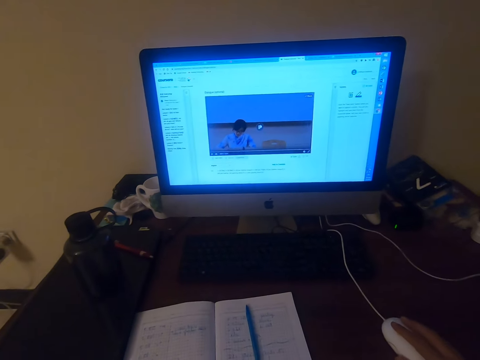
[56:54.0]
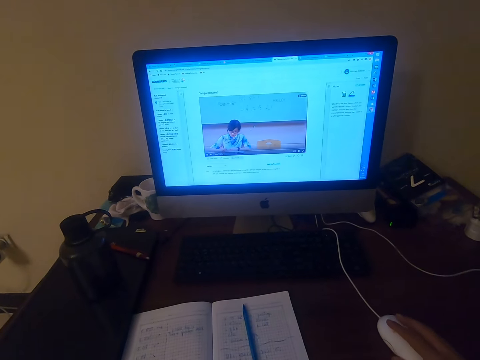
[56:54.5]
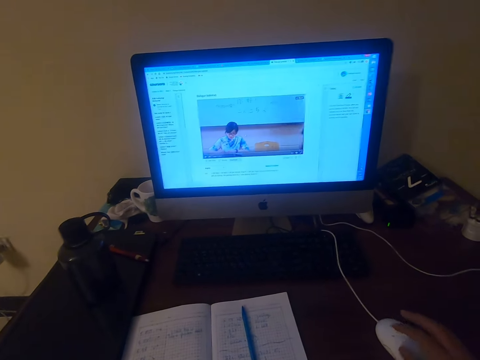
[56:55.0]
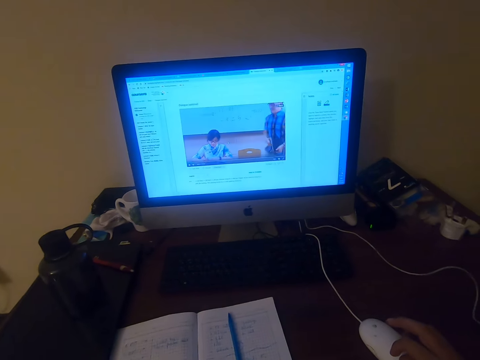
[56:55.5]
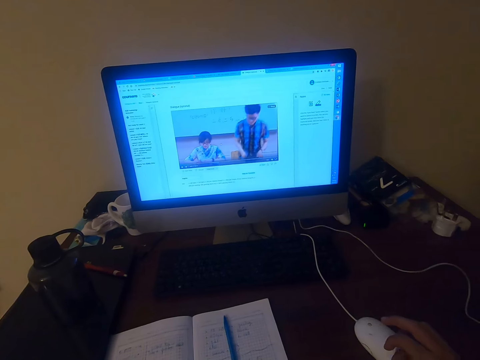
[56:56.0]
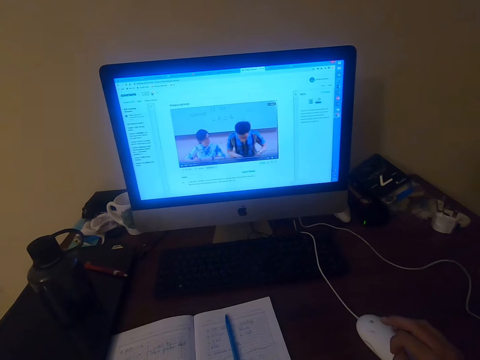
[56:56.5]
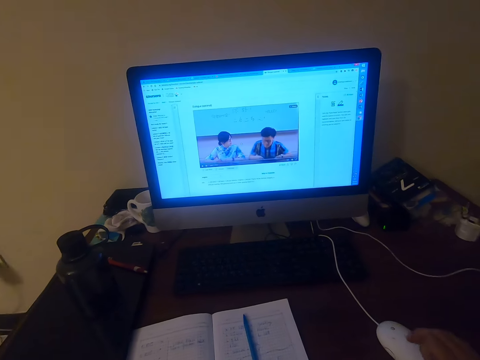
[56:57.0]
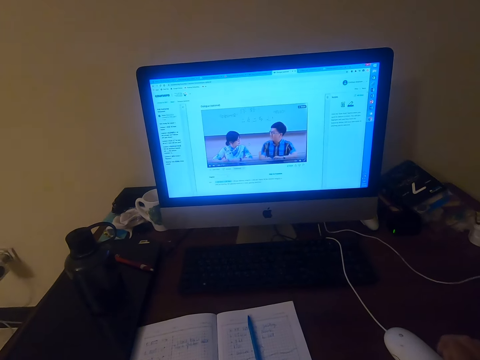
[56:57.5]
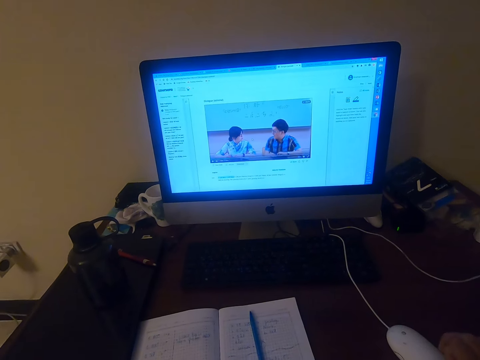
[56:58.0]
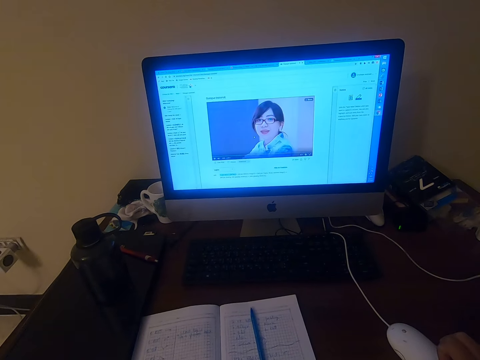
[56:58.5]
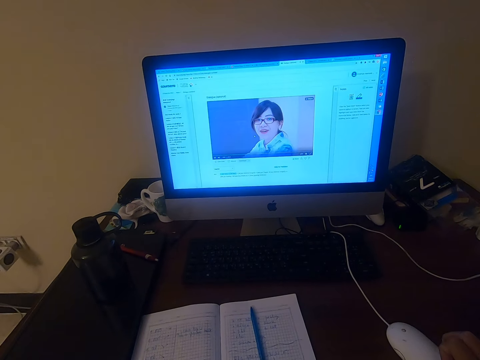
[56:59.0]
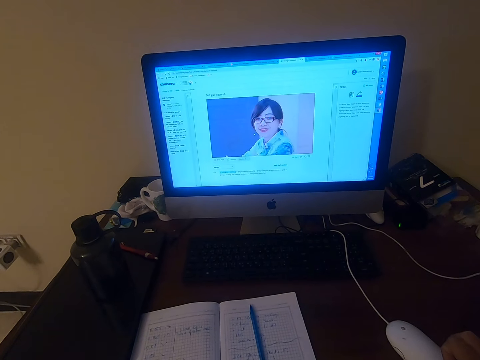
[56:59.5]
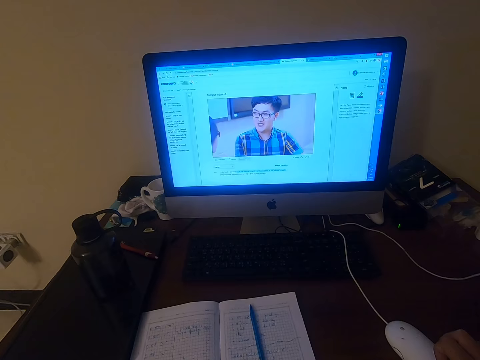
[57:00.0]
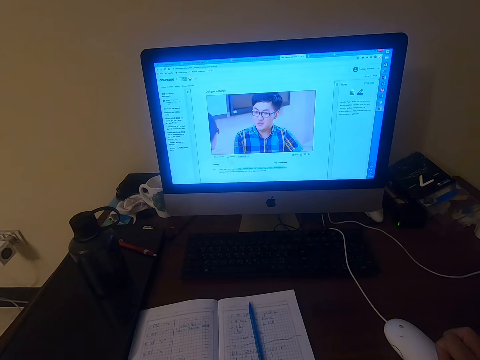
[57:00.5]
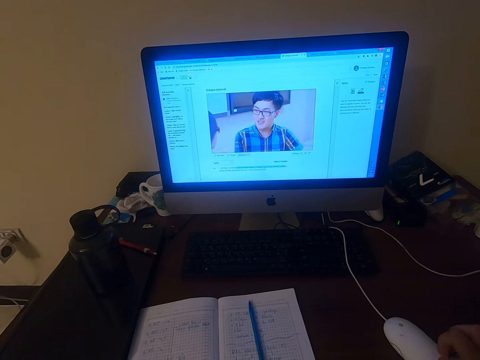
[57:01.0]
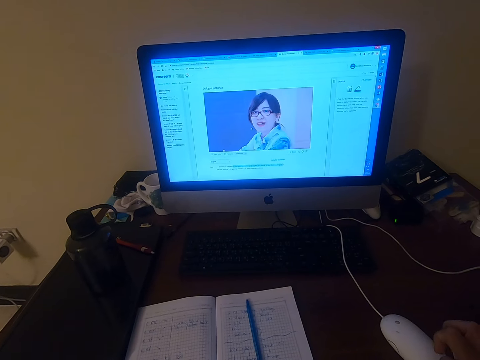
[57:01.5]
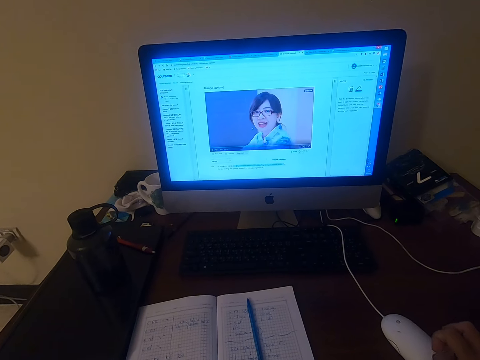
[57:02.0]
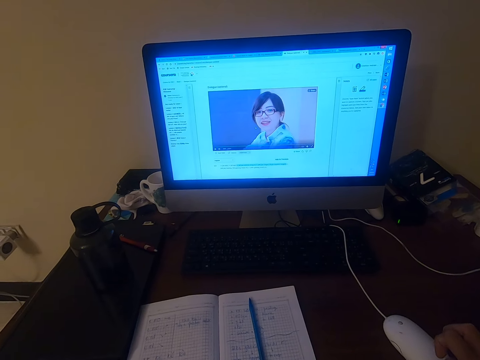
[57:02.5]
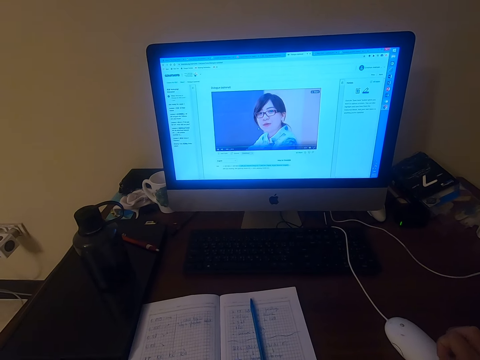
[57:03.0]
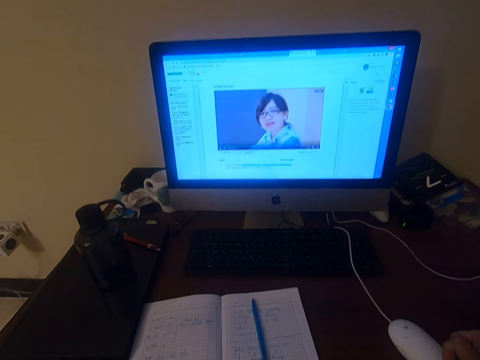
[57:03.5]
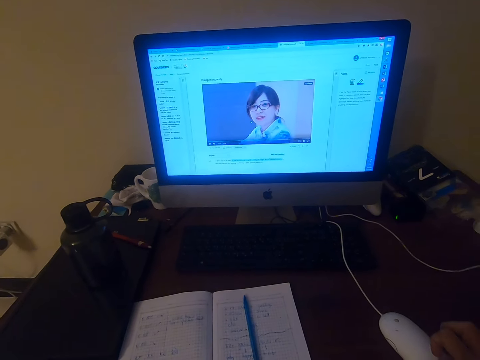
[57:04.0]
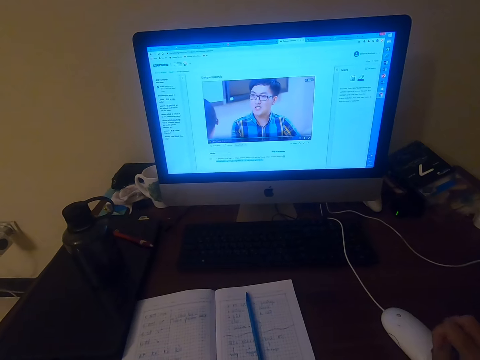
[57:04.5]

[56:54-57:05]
The camera wearer watches the video in the desktop on the table. They watch on the machine.

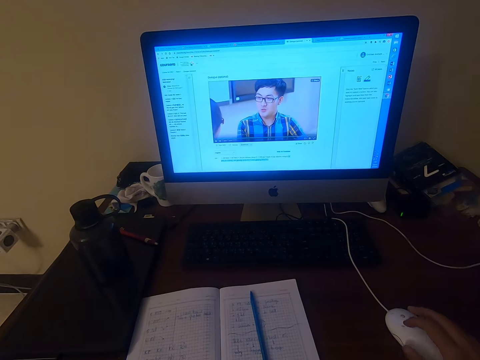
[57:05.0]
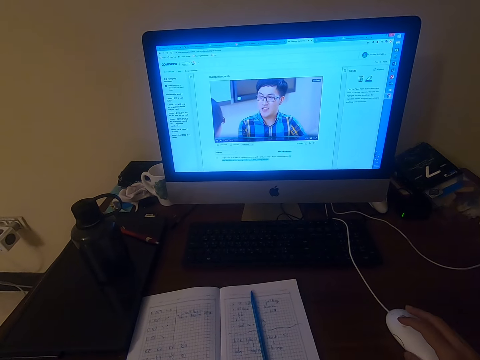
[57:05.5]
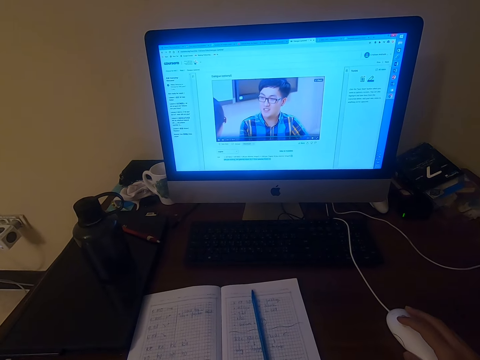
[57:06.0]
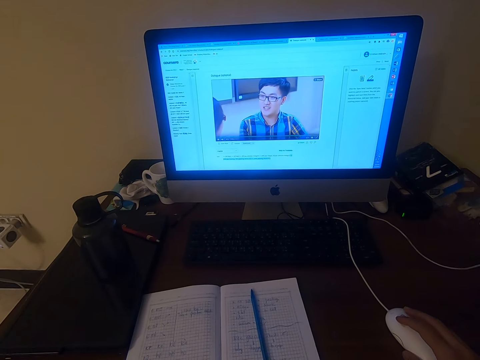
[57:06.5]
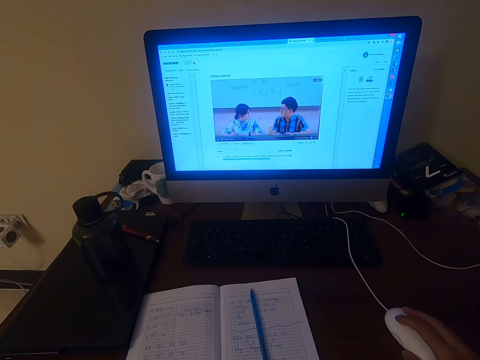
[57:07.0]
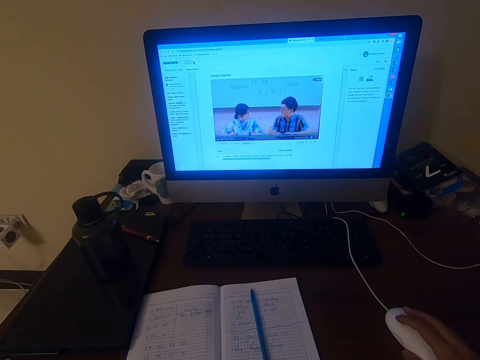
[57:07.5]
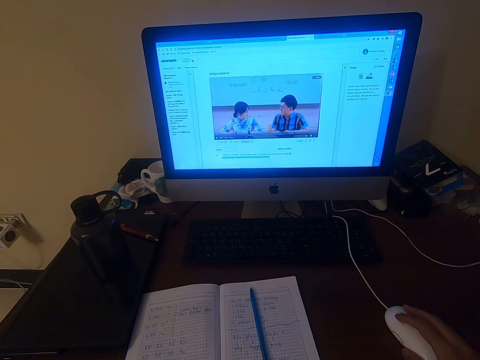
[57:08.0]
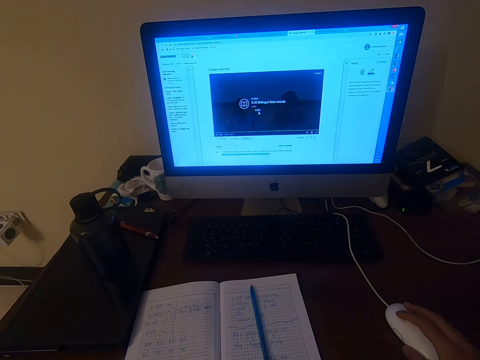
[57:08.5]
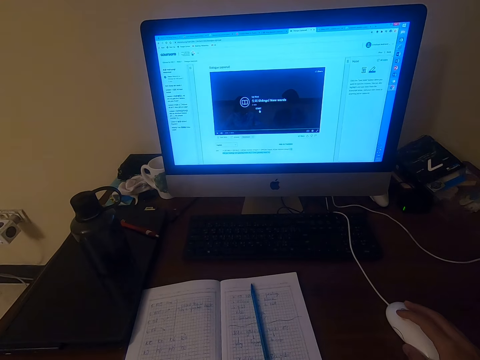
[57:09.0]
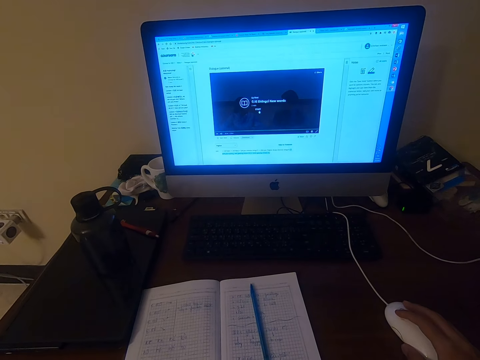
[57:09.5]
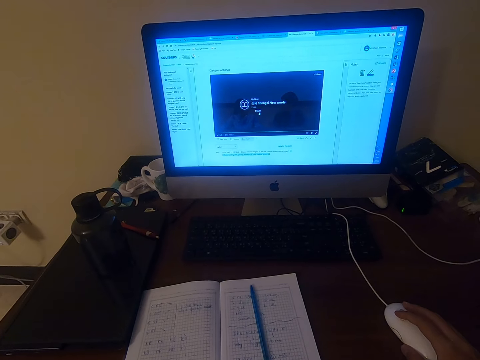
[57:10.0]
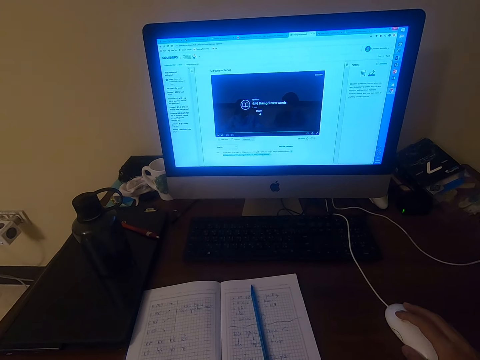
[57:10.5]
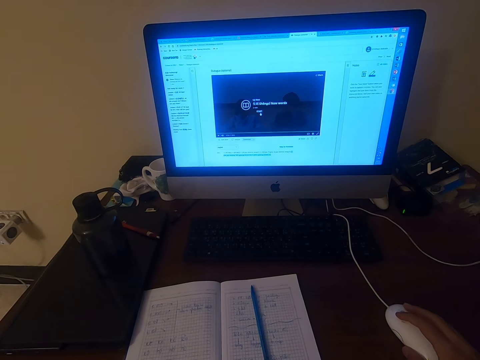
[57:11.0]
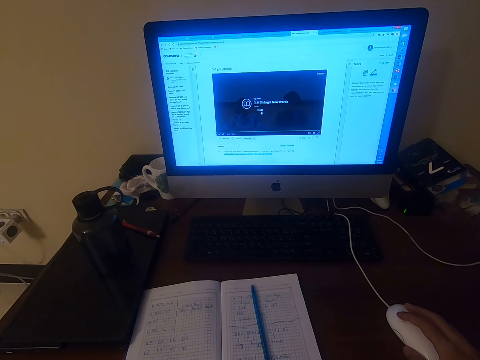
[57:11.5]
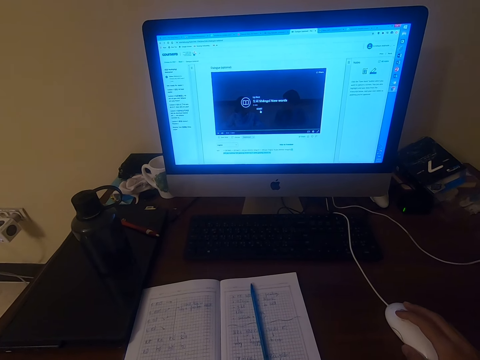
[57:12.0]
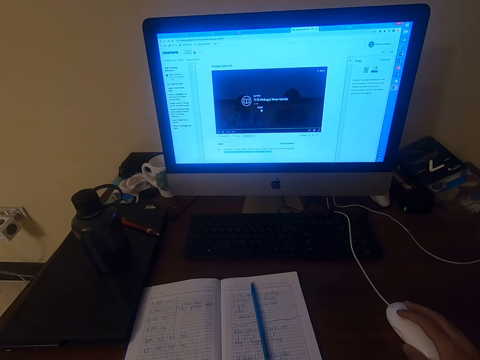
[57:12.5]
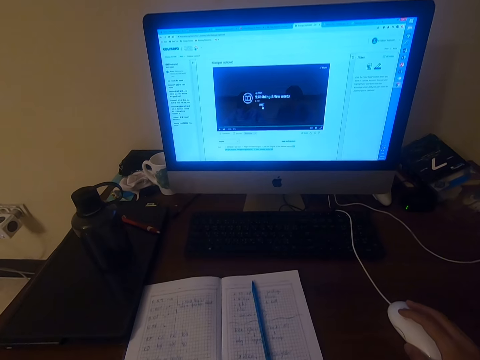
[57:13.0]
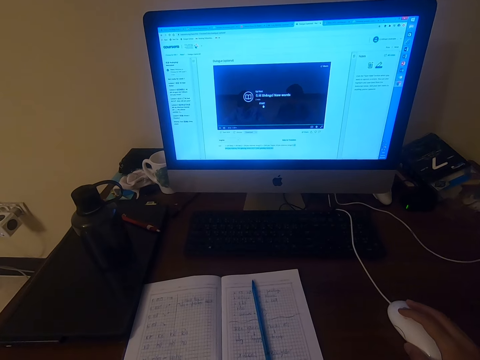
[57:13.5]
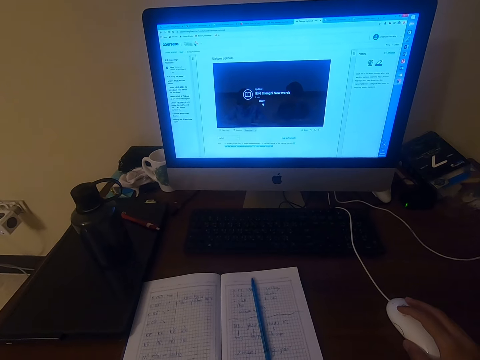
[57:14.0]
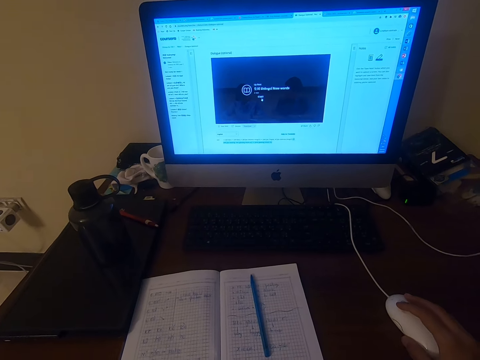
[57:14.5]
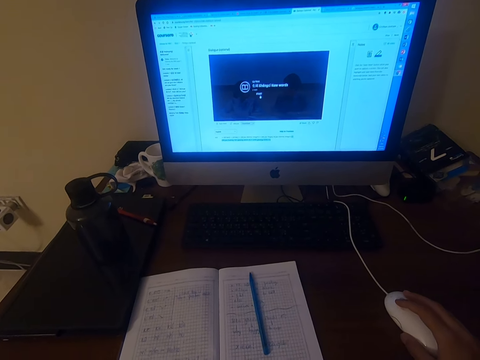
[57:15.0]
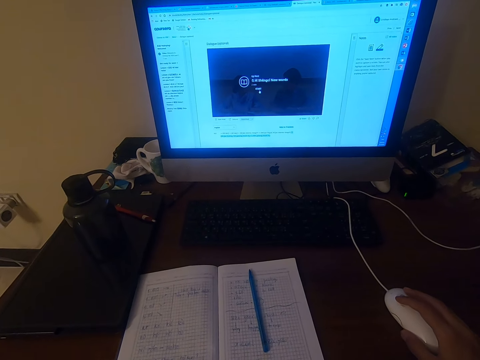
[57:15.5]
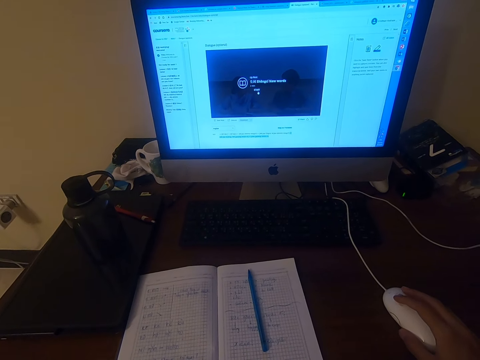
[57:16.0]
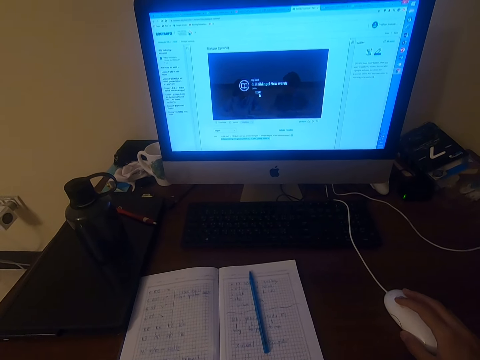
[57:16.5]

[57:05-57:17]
The camera wearer operates the desktop on the table with a mouse. They talk.

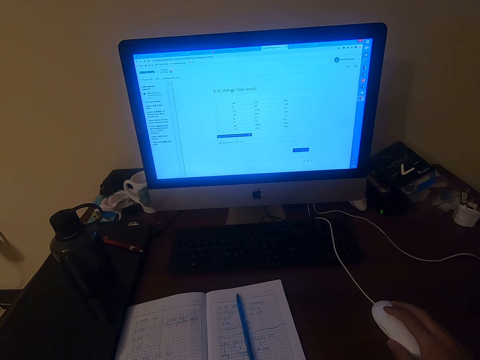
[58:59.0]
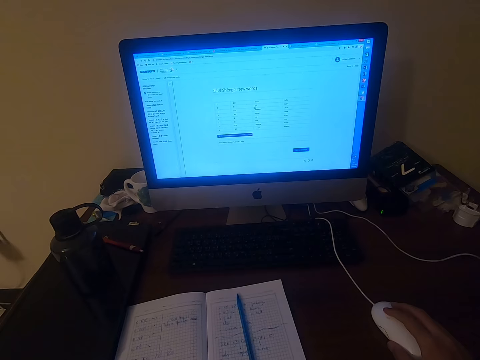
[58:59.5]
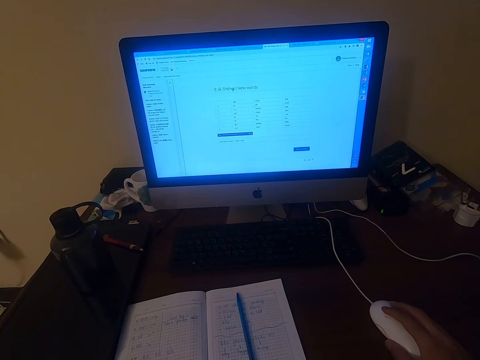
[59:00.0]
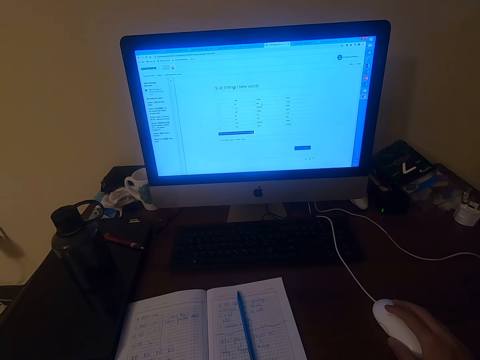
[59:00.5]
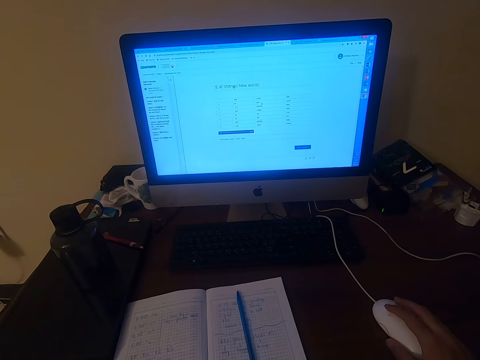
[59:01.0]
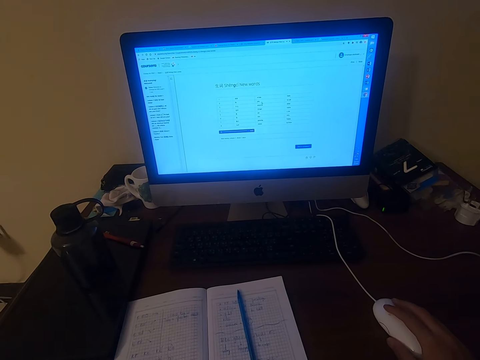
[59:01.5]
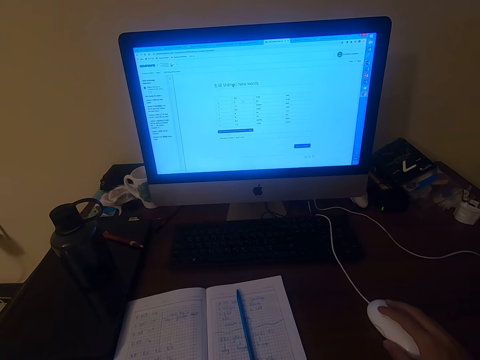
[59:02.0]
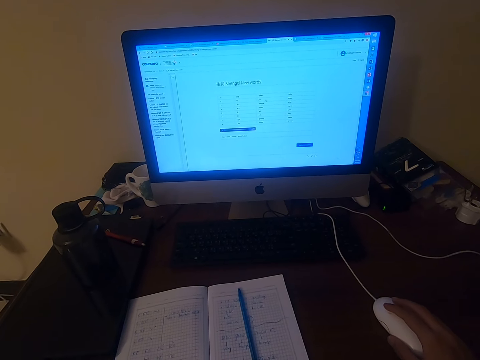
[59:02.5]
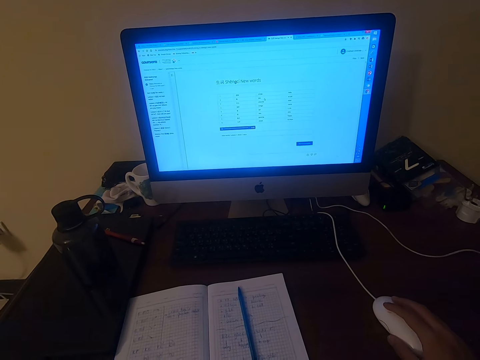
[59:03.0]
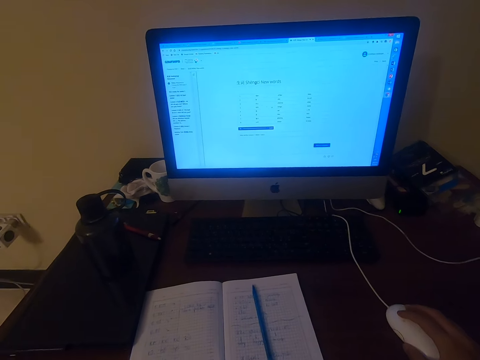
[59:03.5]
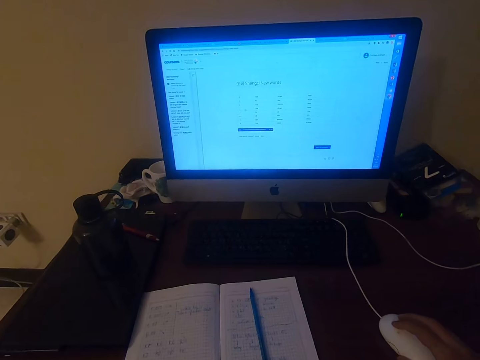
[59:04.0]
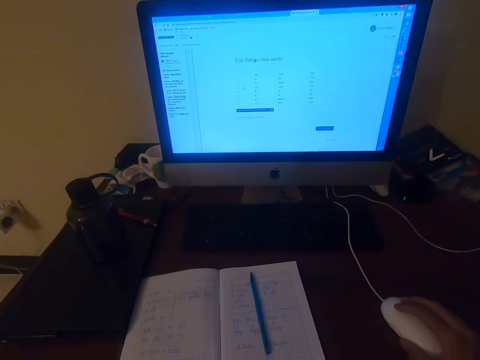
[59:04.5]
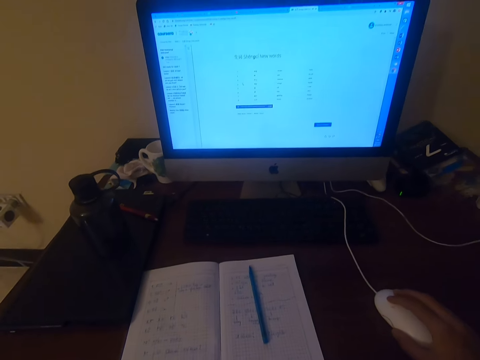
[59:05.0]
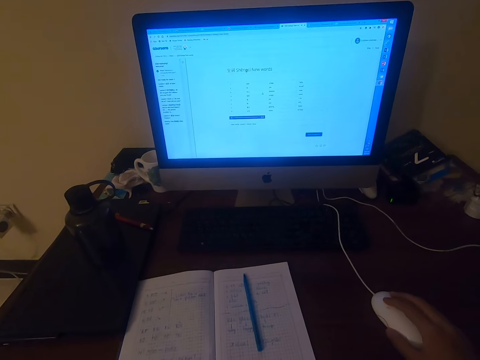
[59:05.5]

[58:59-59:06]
The camera wearer talks.
